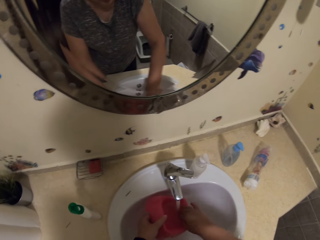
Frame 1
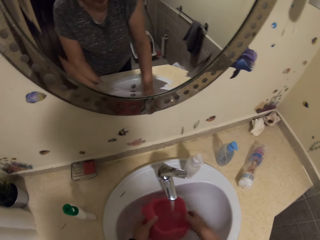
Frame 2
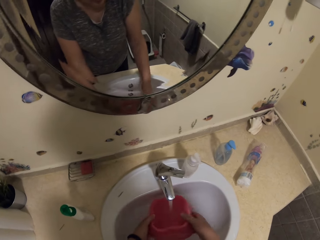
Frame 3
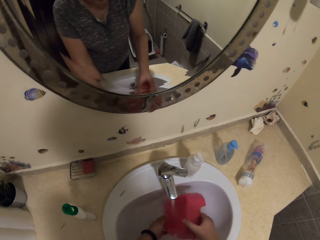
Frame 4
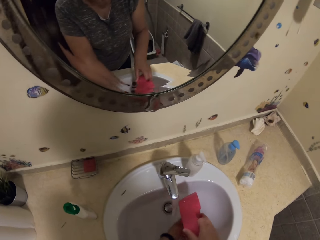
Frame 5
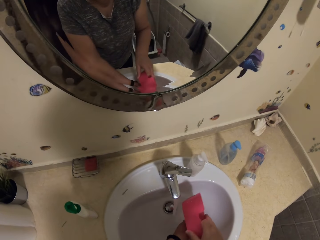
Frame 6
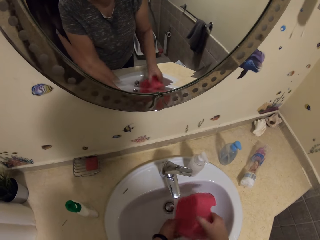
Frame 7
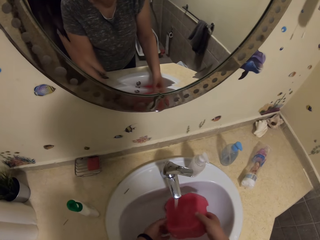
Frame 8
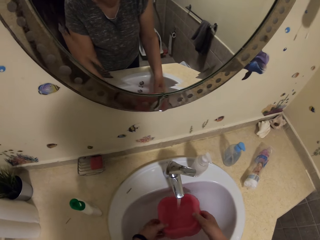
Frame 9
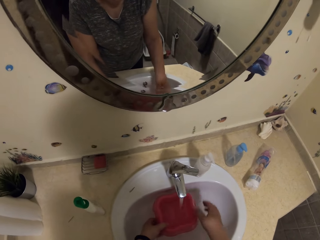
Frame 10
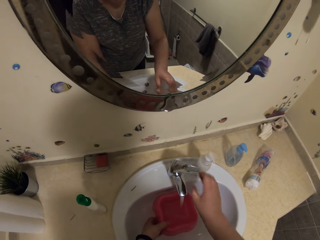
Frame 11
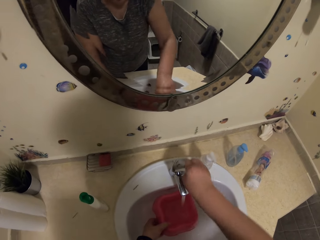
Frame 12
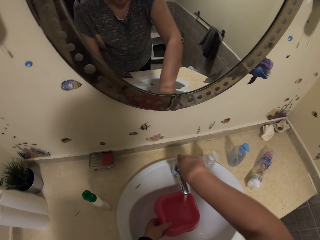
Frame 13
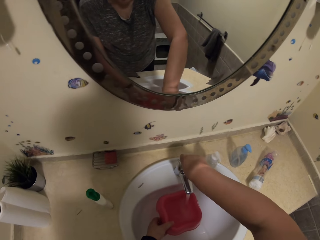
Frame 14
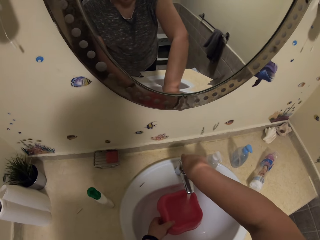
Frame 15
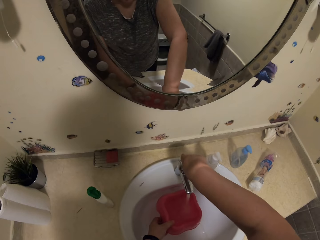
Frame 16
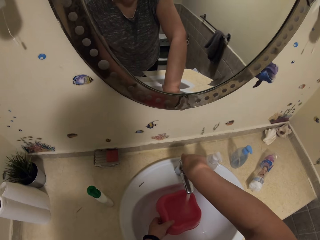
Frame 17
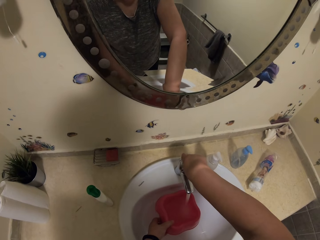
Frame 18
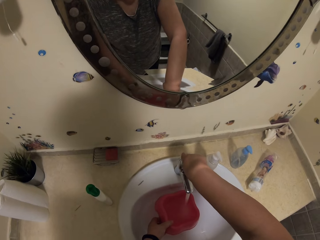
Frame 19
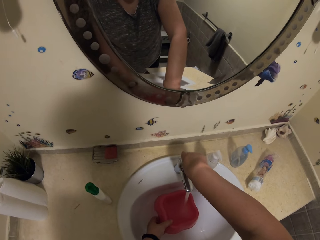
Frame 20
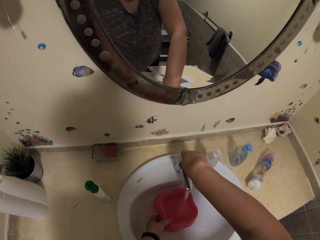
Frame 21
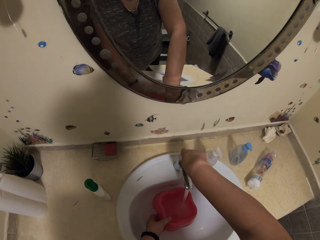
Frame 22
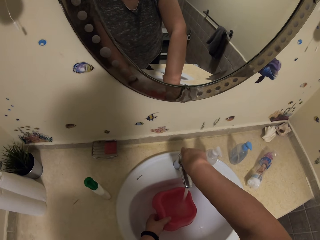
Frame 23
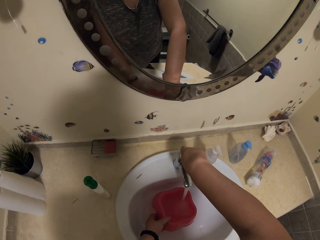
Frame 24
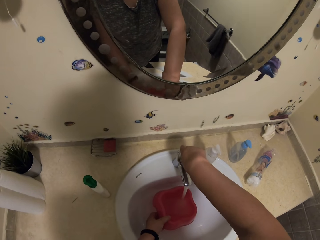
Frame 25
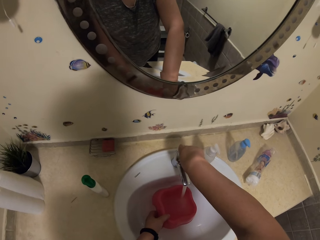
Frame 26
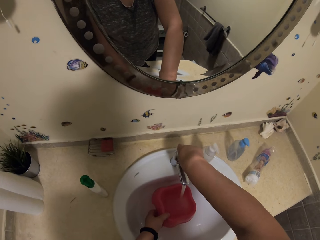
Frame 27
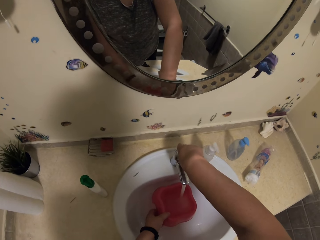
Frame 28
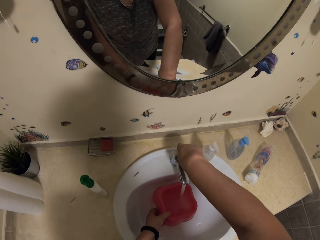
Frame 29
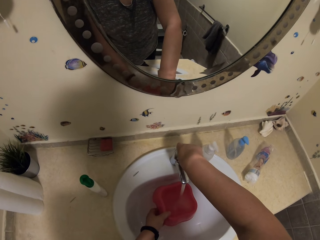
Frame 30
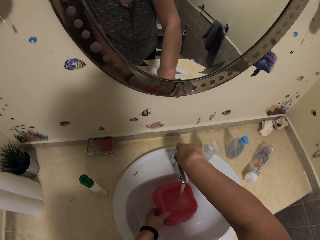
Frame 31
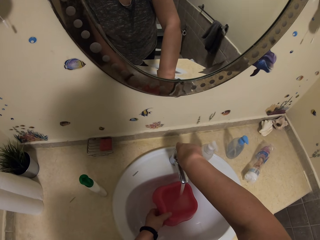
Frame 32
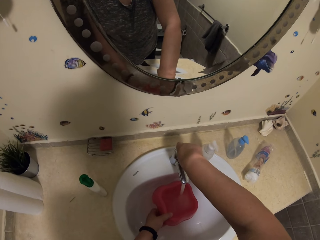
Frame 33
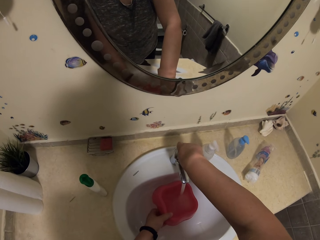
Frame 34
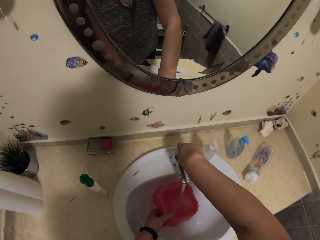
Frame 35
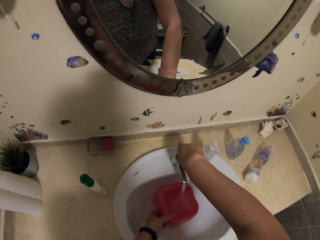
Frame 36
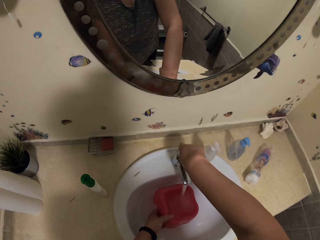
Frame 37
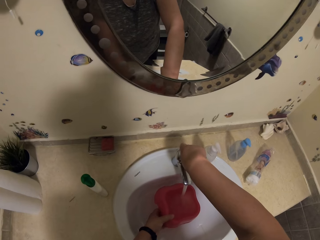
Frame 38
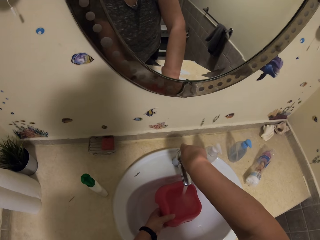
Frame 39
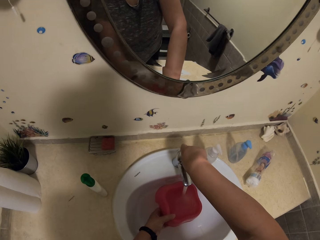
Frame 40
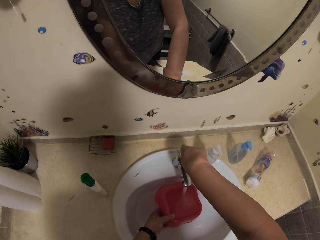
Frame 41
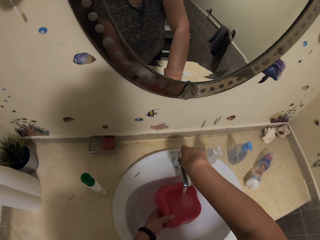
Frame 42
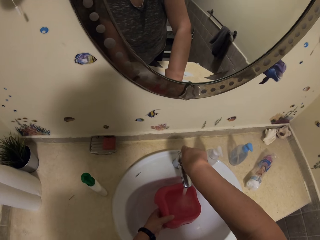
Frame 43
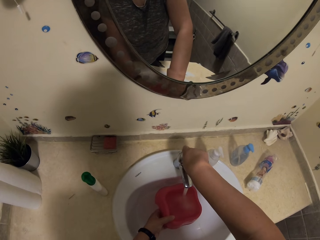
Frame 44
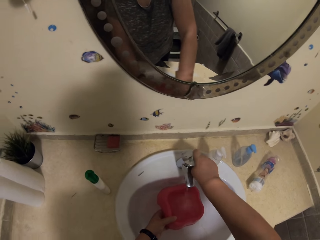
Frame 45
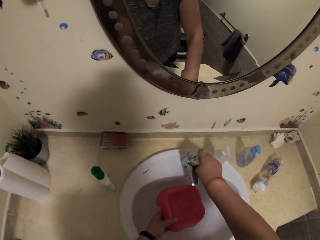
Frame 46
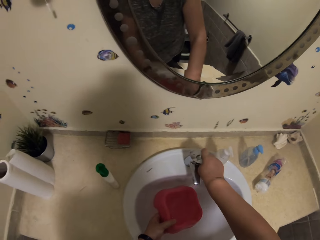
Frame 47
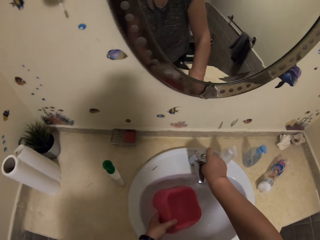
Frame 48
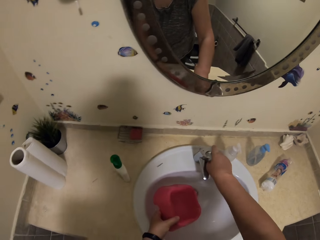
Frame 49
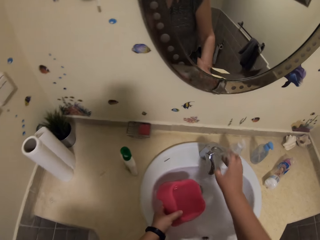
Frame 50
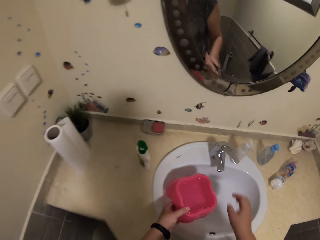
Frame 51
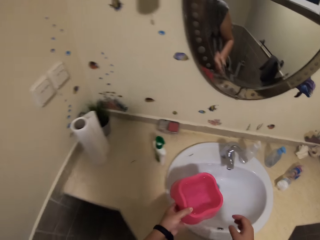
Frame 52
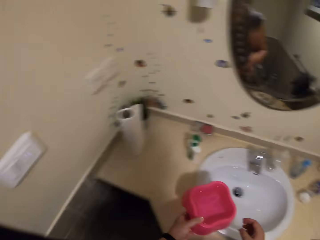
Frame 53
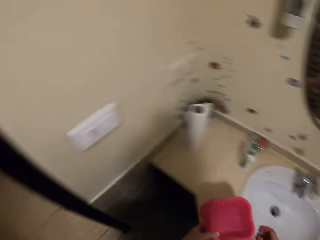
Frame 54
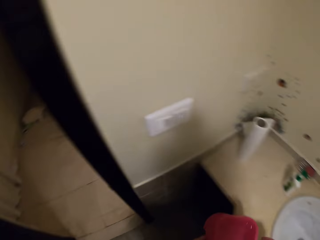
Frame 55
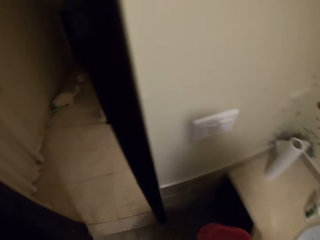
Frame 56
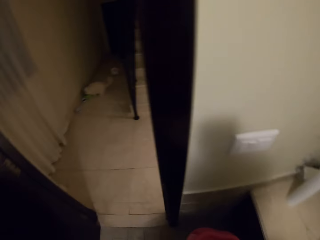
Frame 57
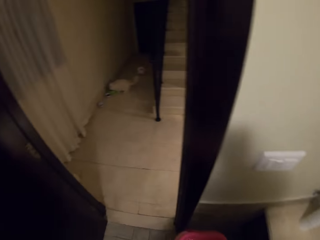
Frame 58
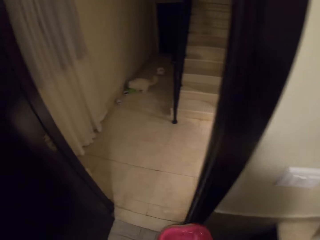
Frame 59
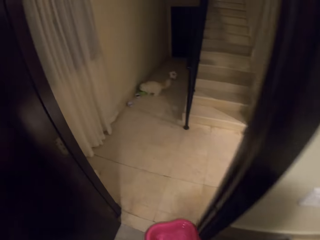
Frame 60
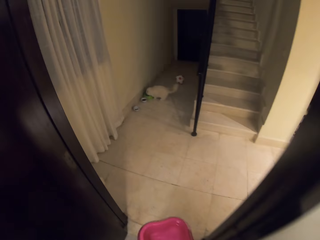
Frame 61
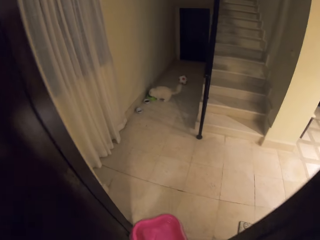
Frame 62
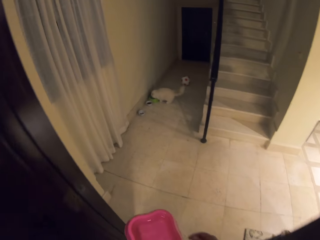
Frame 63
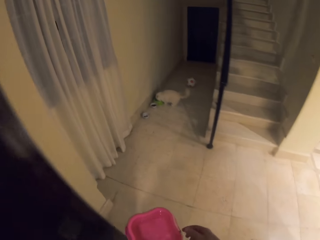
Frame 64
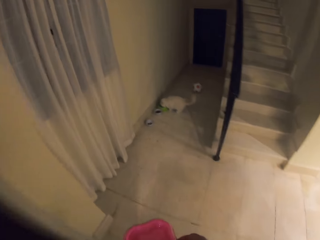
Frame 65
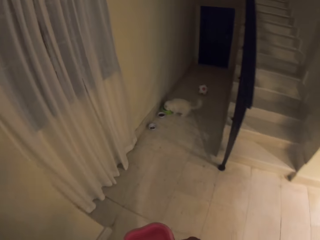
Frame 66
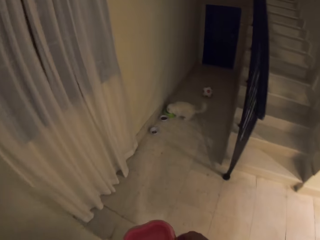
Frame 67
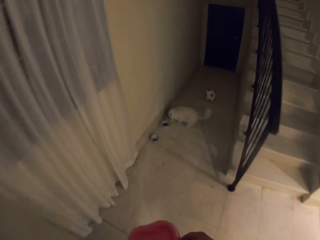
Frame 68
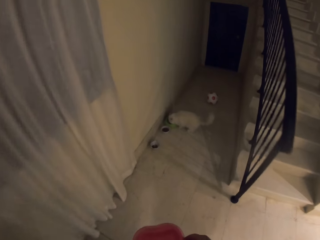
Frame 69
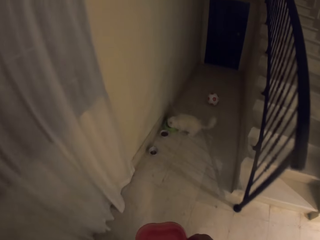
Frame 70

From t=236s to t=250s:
The camera wearer runs water into the dish. They close the tap. They carry the dish and take water to the cat.

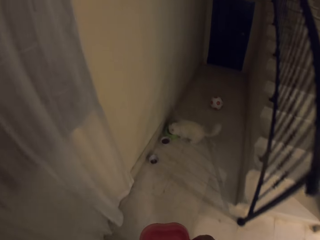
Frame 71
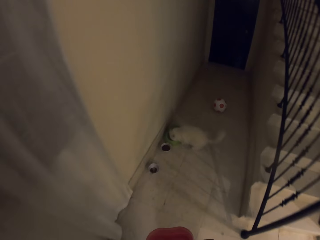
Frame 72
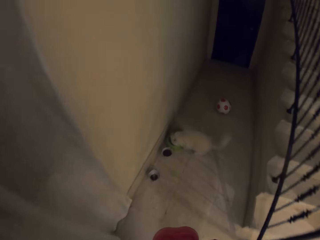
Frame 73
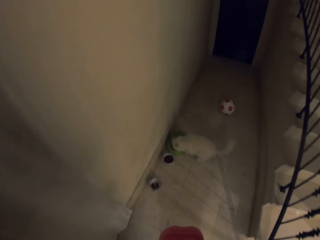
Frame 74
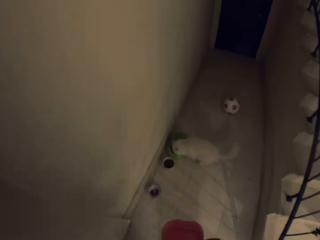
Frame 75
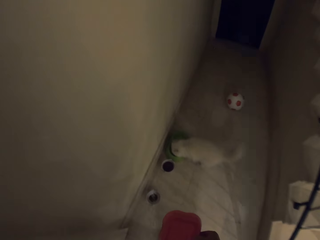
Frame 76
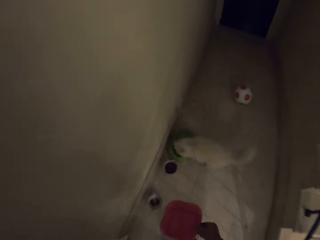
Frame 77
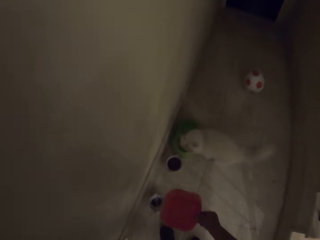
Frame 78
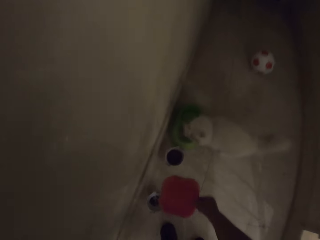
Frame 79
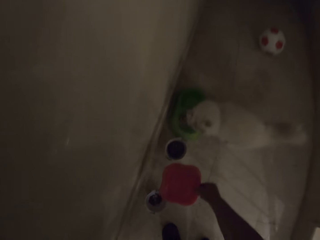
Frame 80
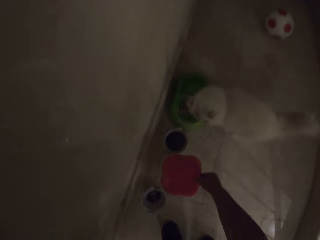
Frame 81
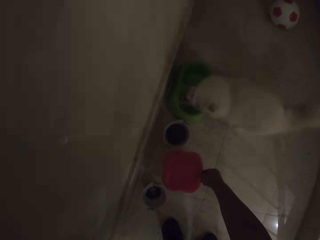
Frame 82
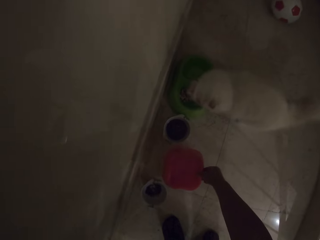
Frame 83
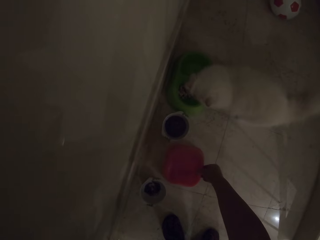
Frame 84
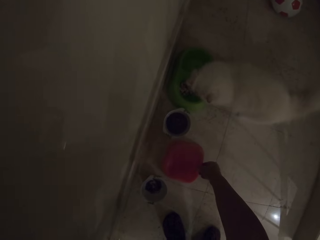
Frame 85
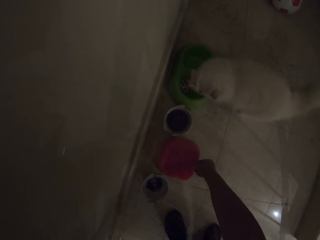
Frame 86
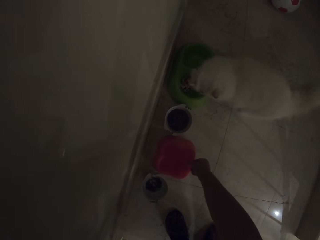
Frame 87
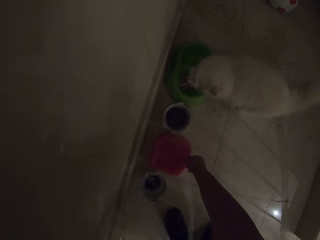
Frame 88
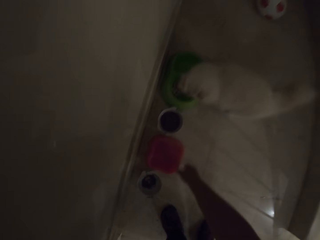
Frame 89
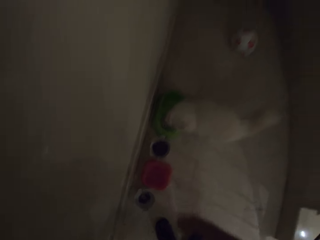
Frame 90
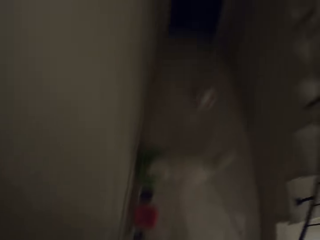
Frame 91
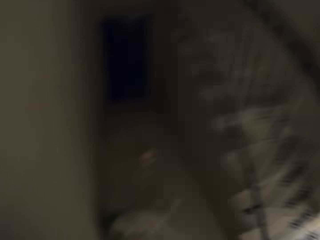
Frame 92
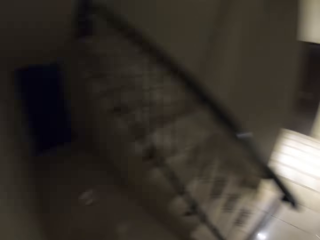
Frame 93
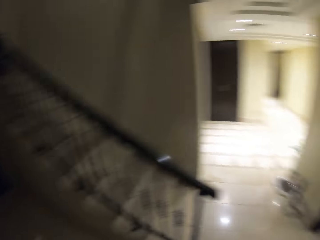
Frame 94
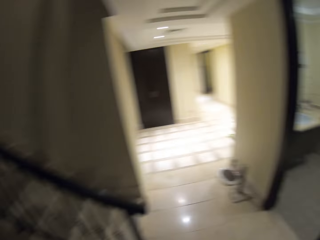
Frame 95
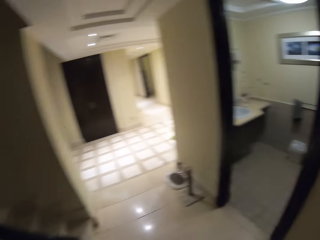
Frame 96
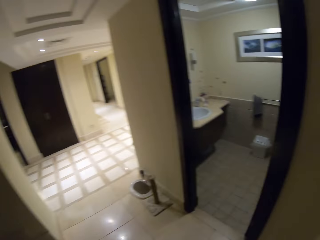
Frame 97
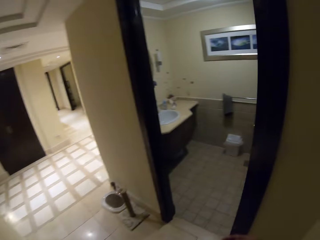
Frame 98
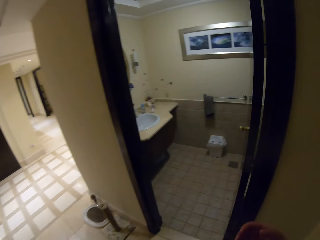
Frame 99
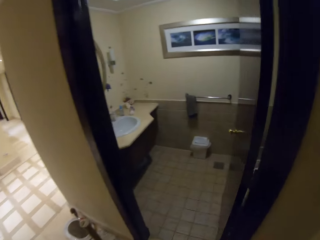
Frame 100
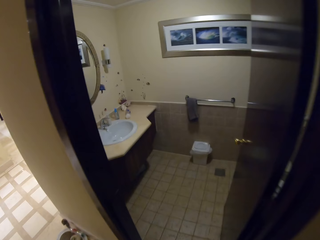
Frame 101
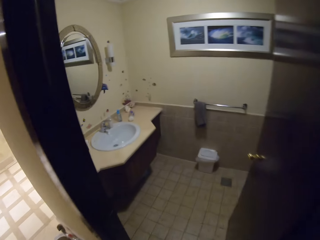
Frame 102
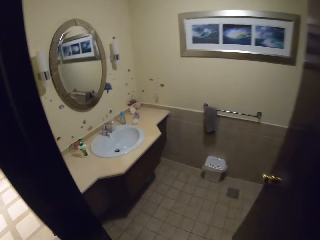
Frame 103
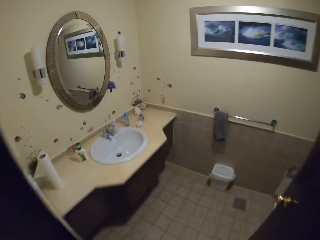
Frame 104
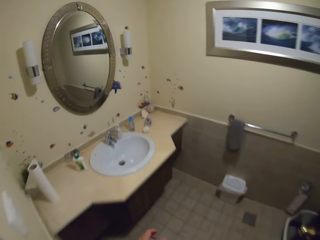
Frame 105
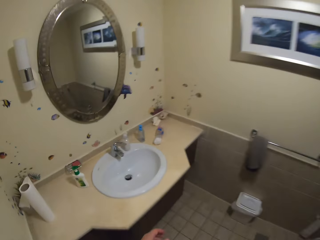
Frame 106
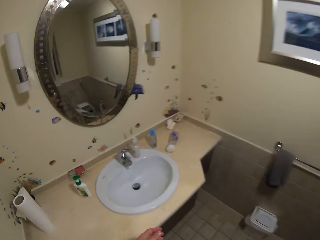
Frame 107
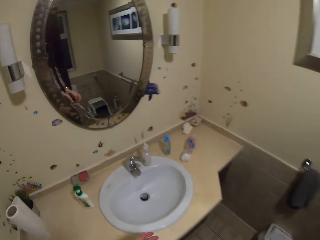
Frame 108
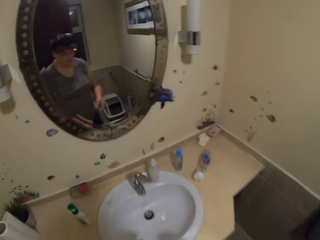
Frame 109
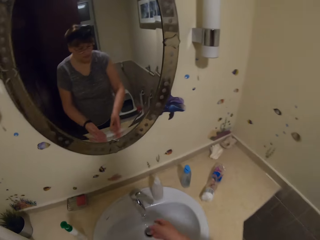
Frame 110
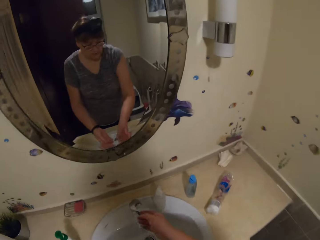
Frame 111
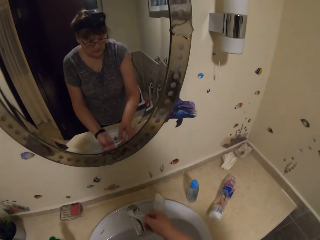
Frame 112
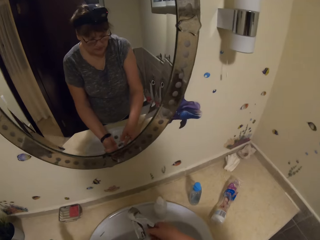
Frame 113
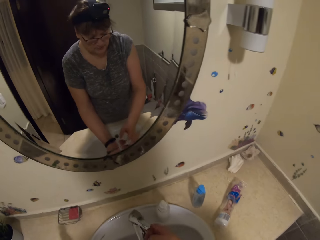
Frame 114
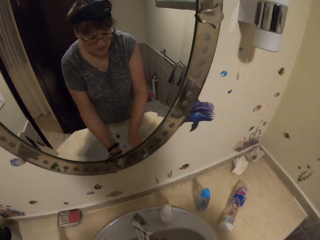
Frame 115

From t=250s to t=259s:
The camera wearer puts the dish down. She walks around the house, goes back to the sink, opens the tap and washes her hands.
